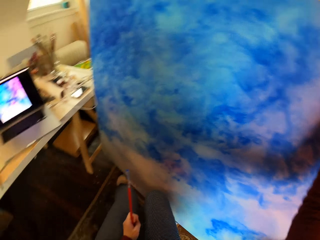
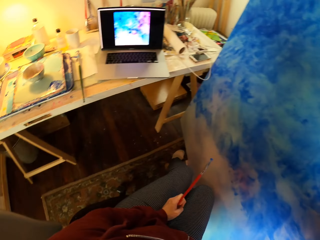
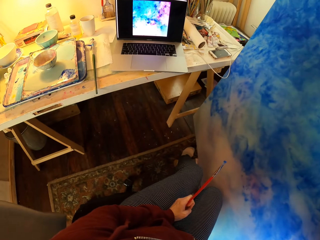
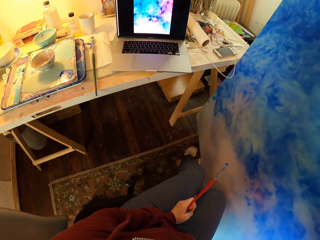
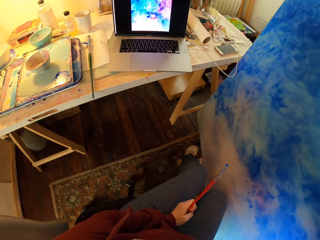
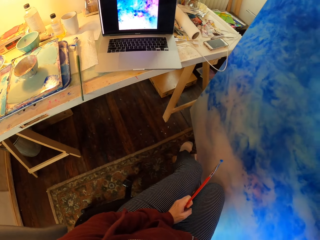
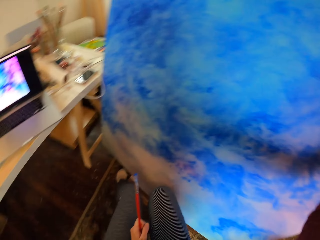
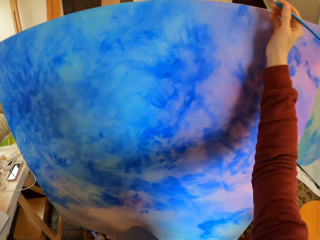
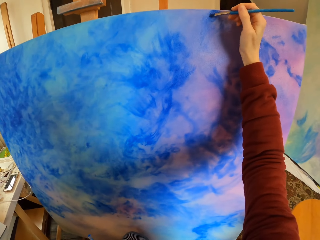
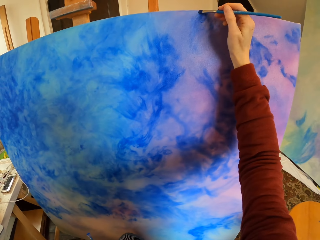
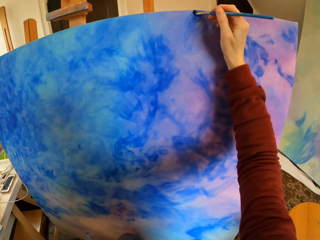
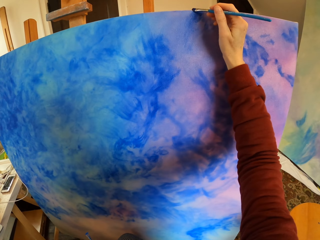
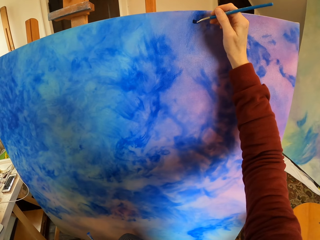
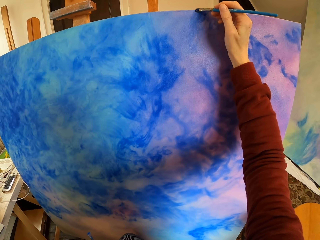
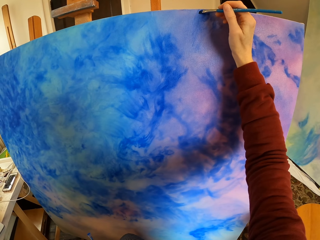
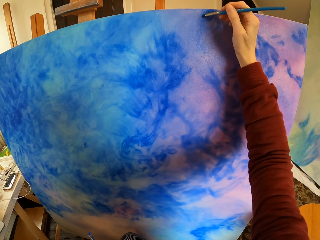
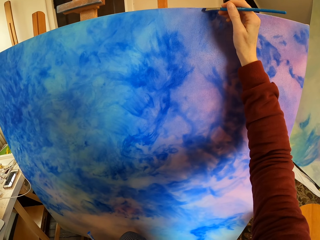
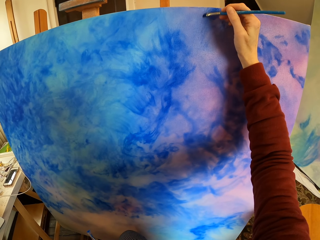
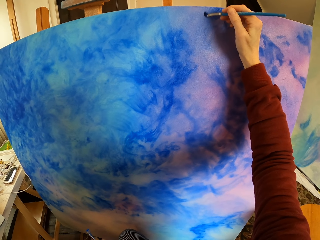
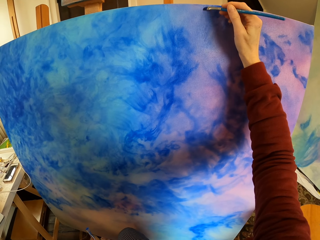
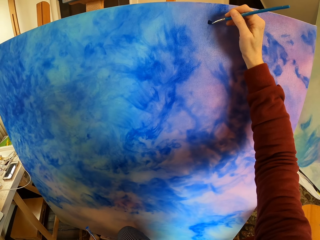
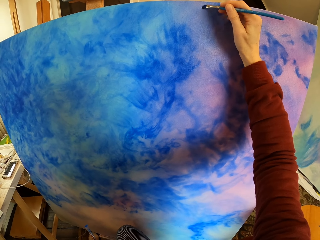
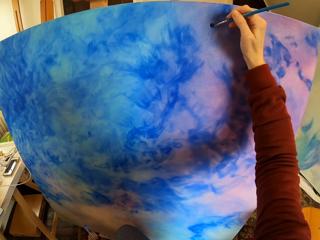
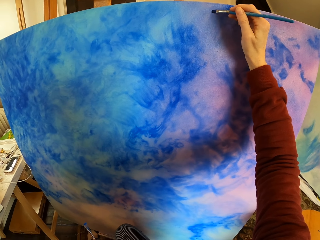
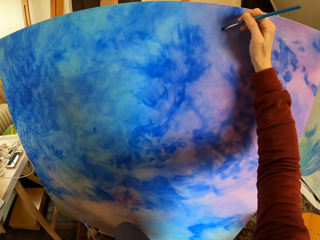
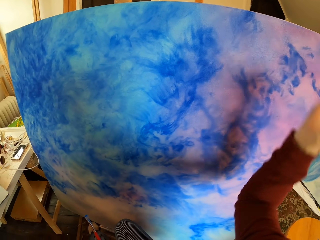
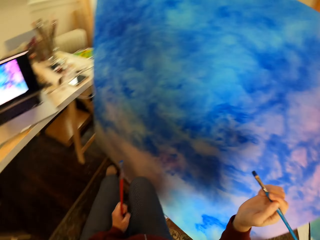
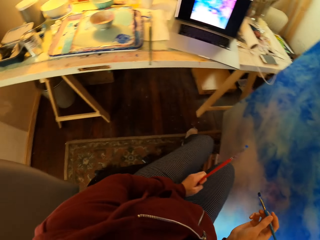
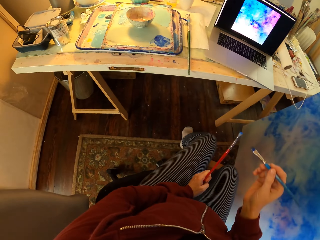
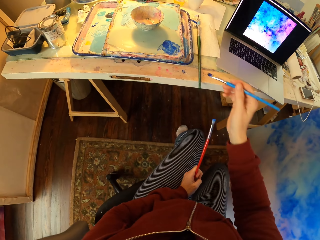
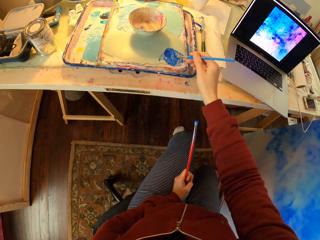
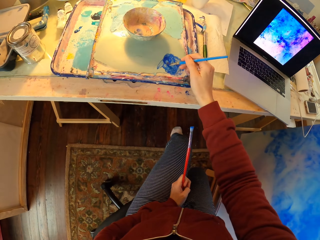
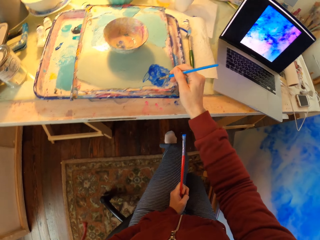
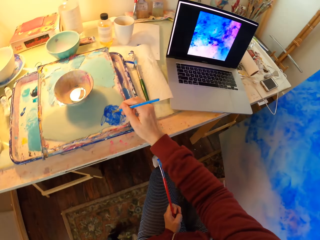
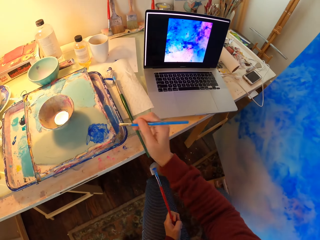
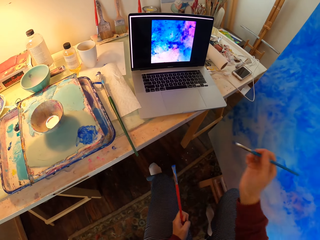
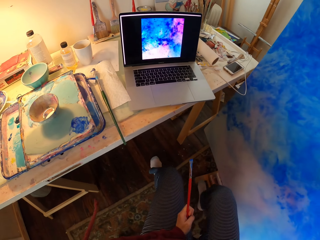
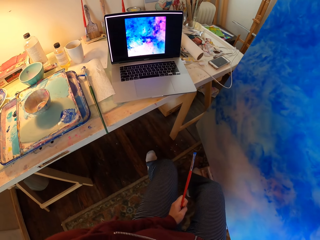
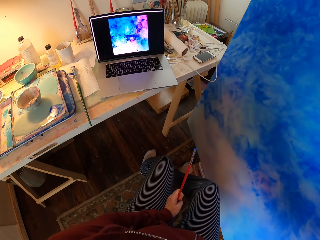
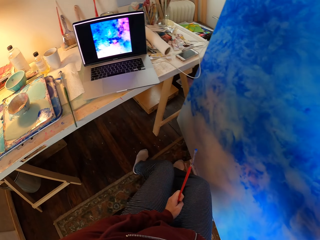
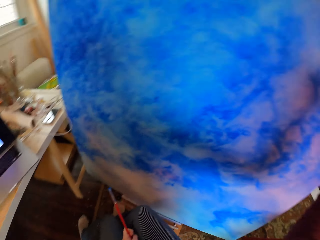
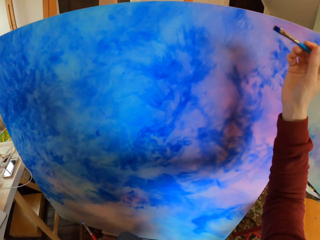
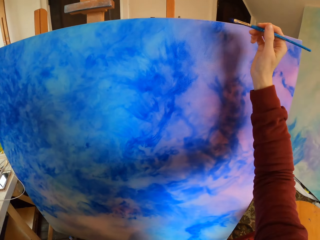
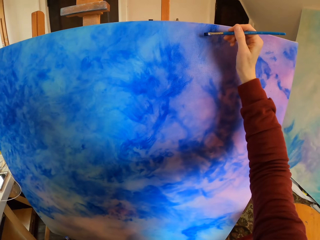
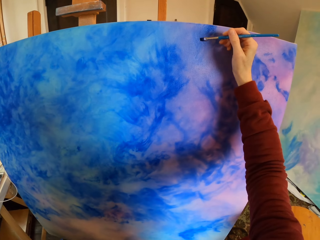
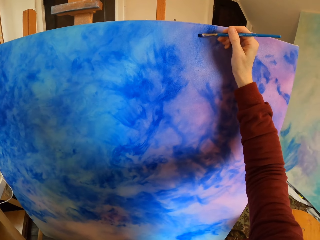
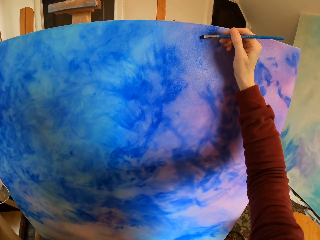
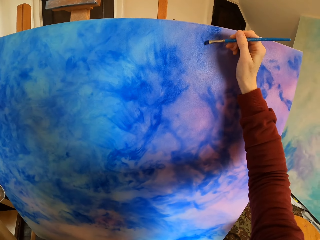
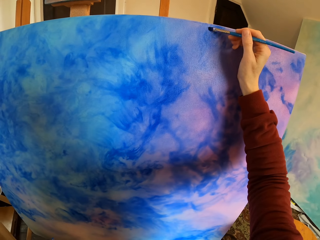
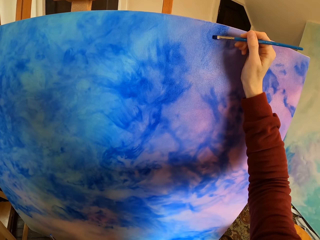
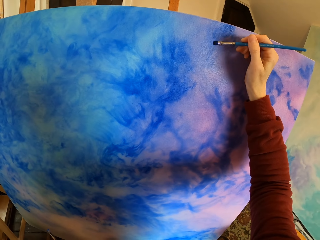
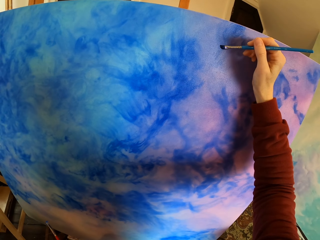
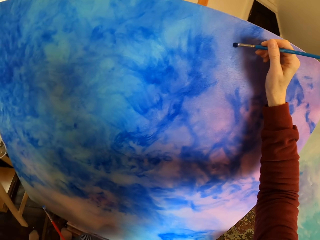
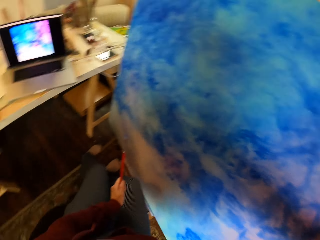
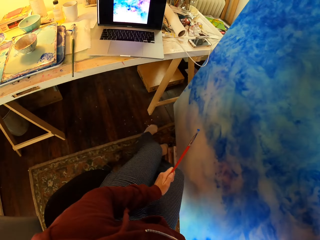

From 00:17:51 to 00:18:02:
The camera wearer looks at the laptop. They add paint to the brush. They paint art.

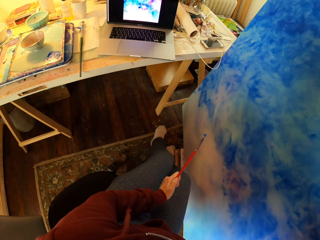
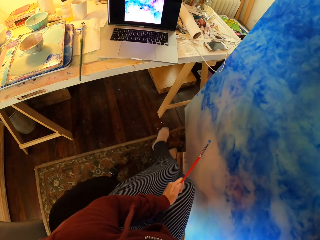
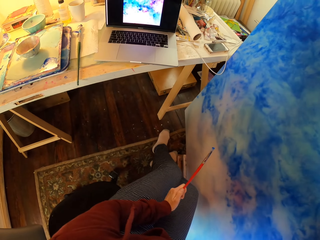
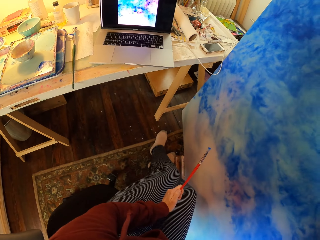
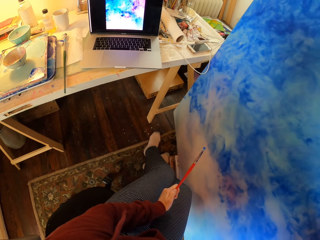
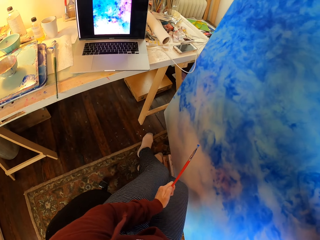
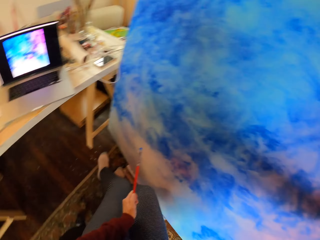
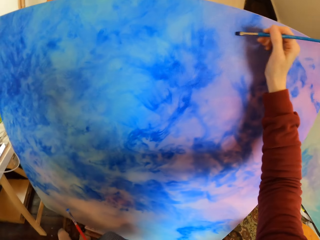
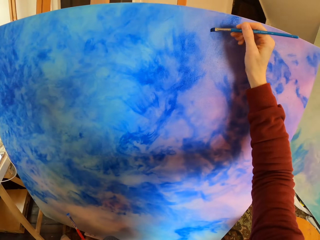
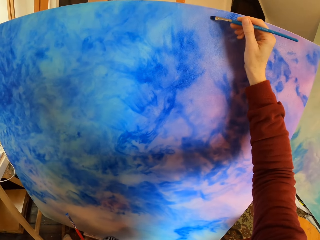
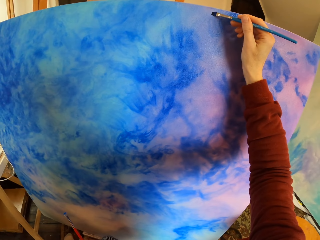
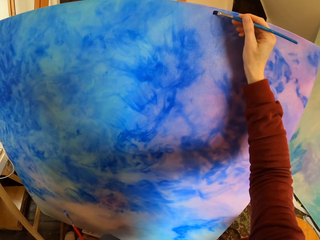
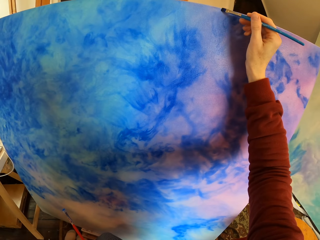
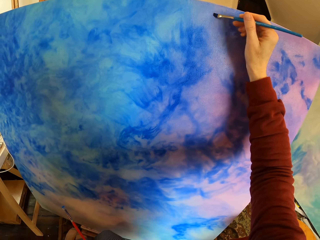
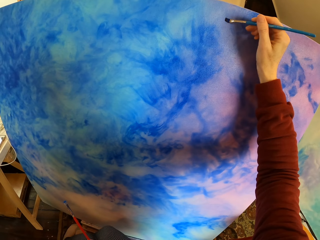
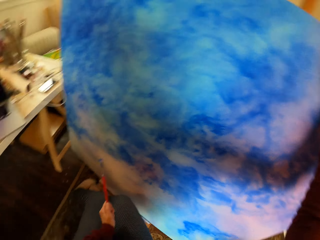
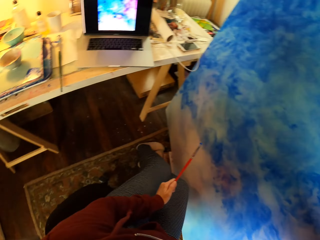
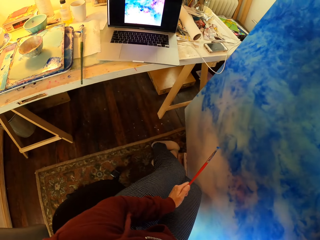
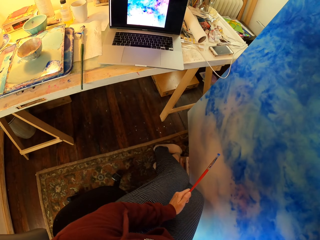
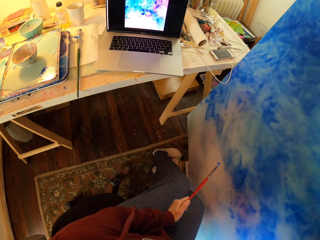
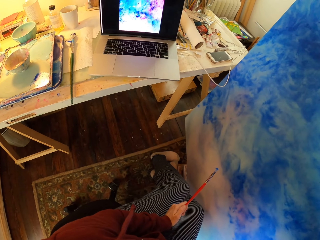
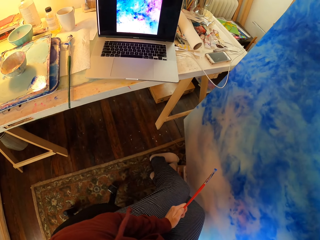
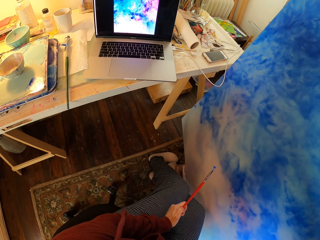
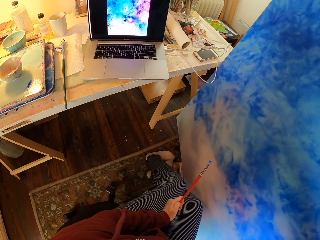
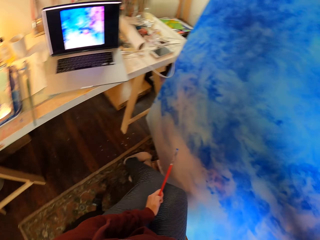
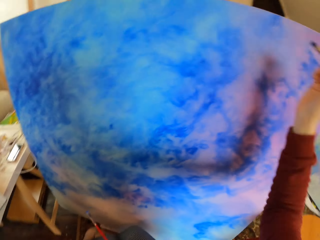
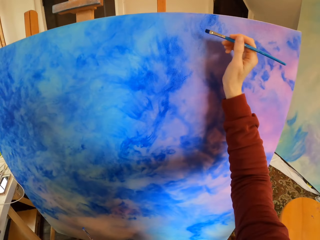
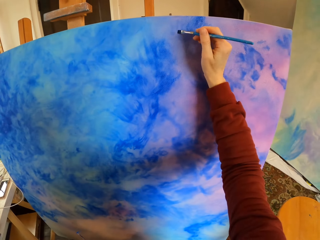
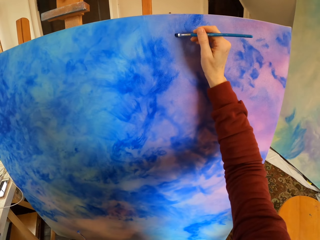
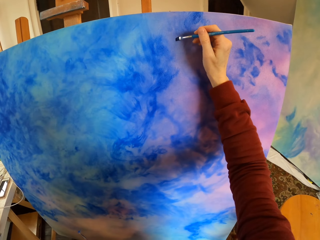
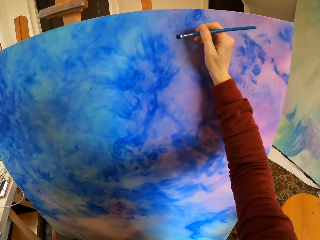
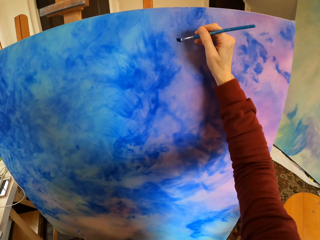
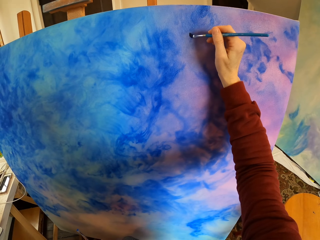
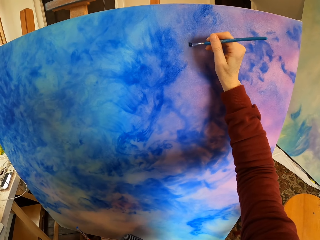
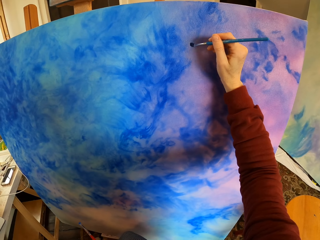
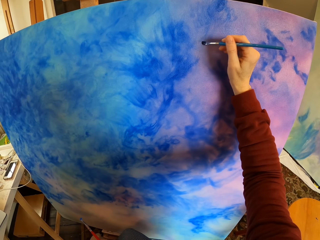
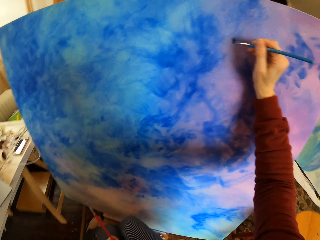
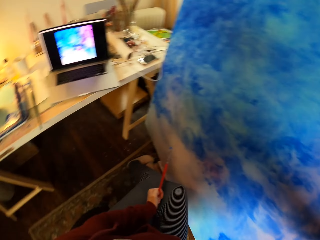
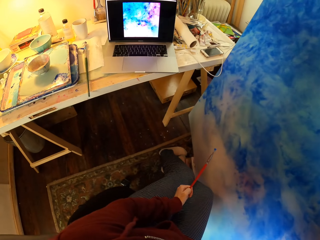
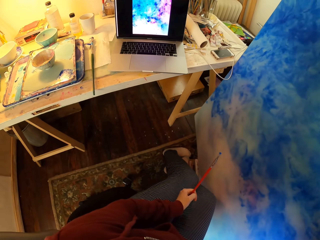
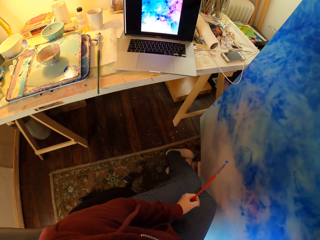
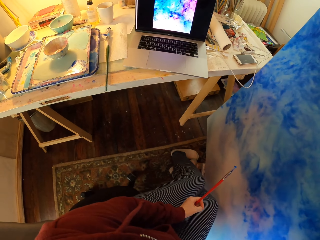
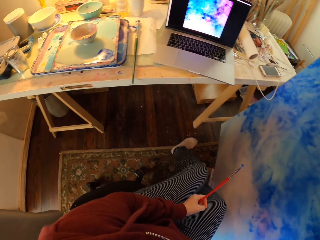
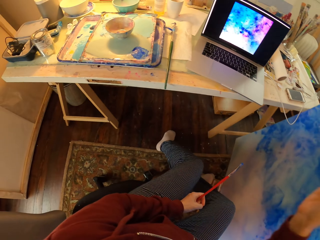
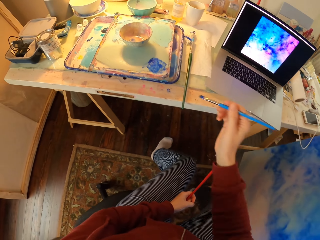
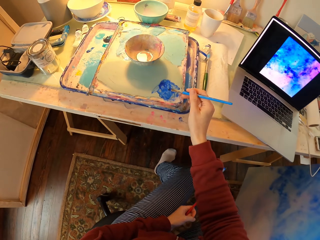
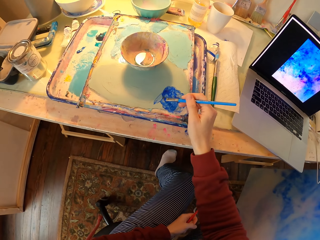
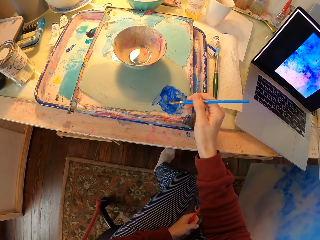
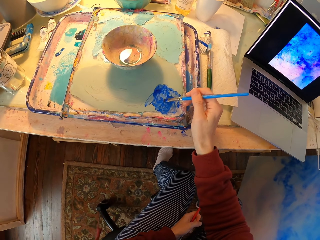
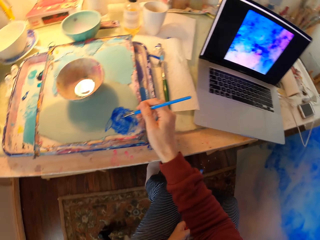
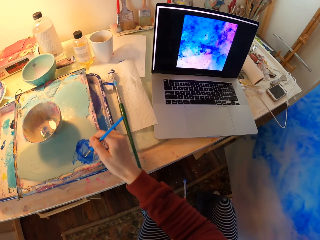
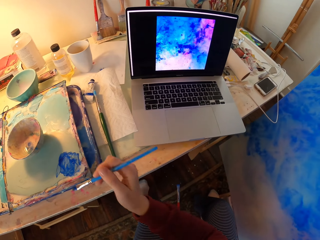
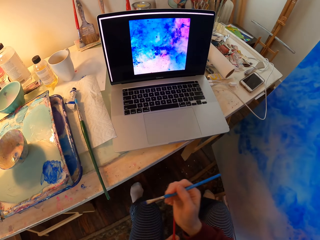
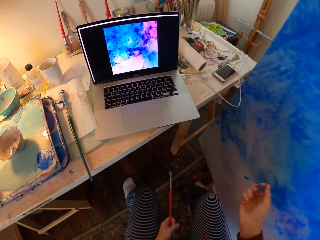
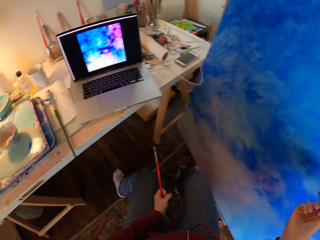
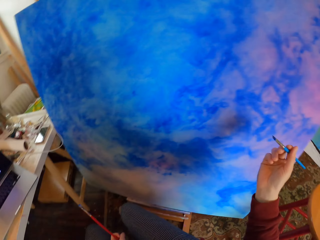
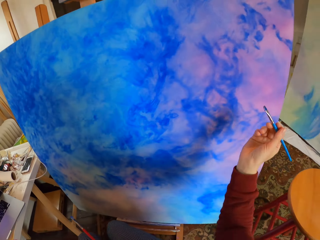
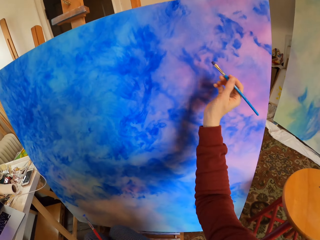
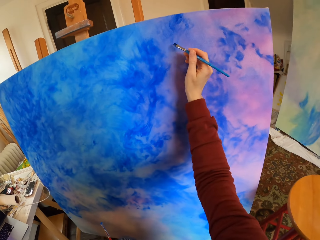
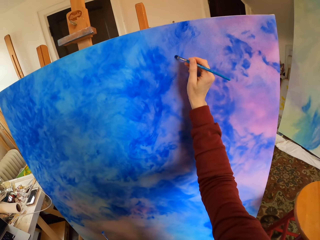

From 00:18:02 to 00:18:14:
The camera wearer looks at the laptop. They paint art. They look at the laptop. They paint art. They look at the laptop. They add paint to the brush.
